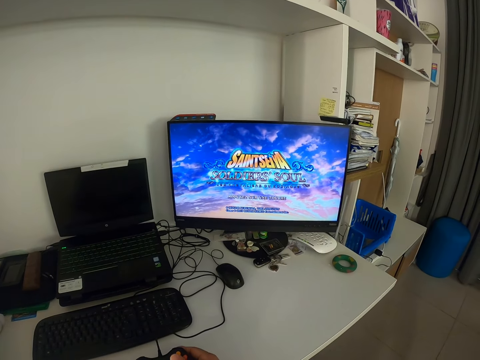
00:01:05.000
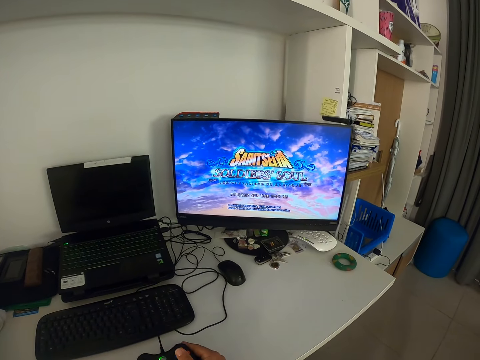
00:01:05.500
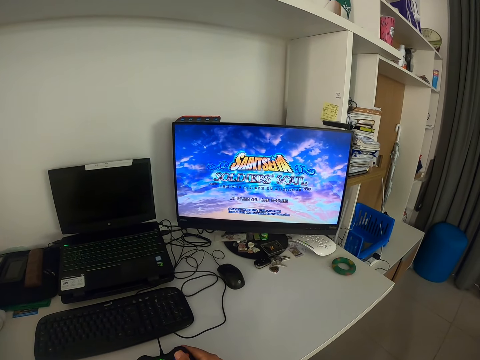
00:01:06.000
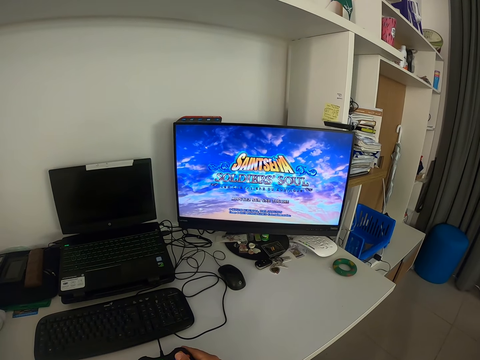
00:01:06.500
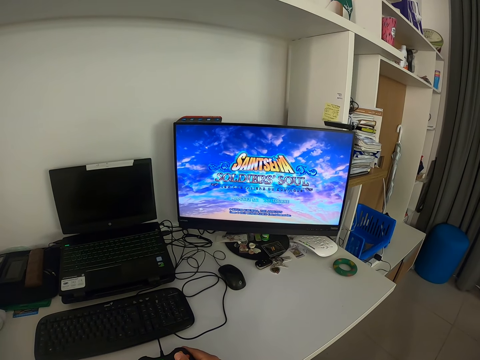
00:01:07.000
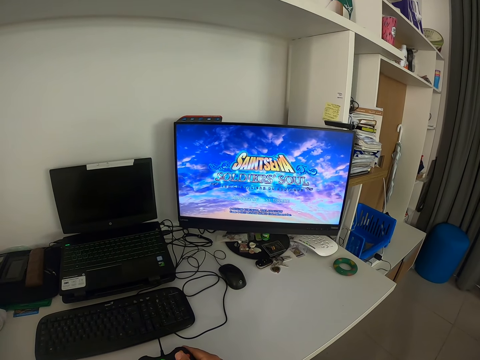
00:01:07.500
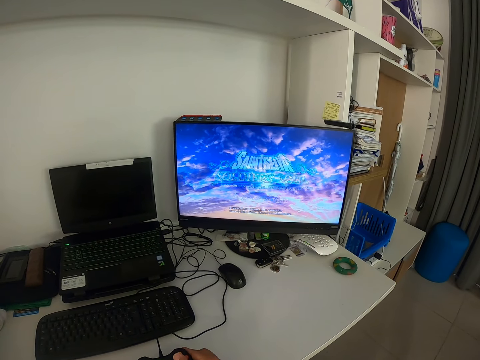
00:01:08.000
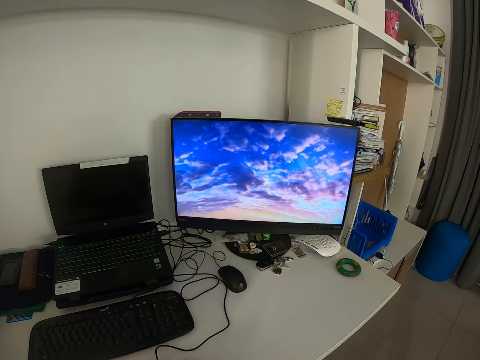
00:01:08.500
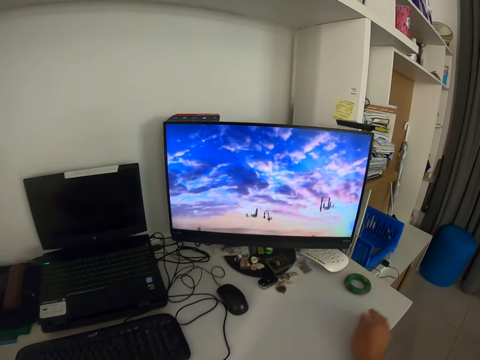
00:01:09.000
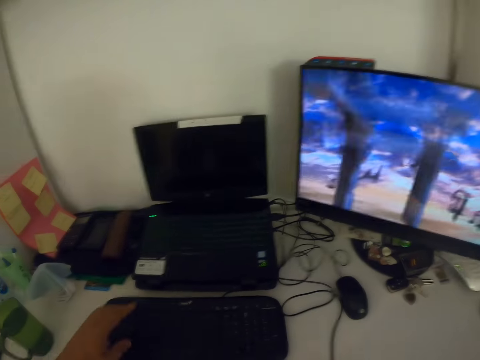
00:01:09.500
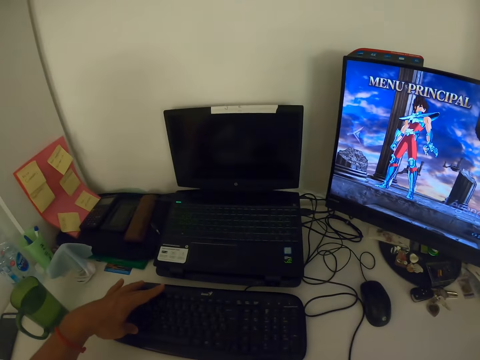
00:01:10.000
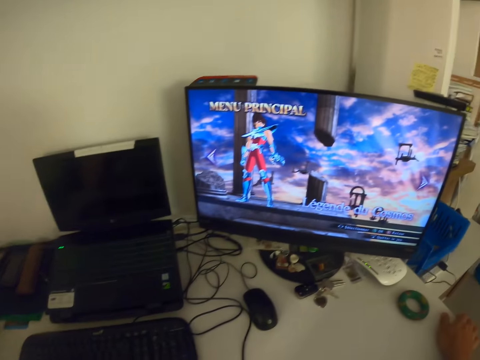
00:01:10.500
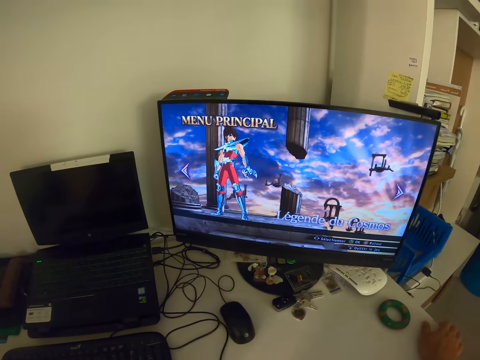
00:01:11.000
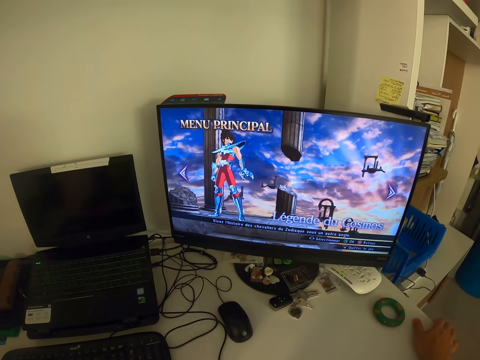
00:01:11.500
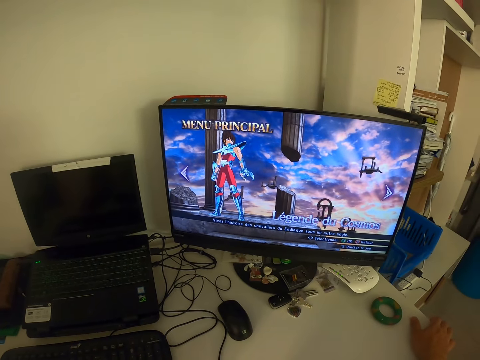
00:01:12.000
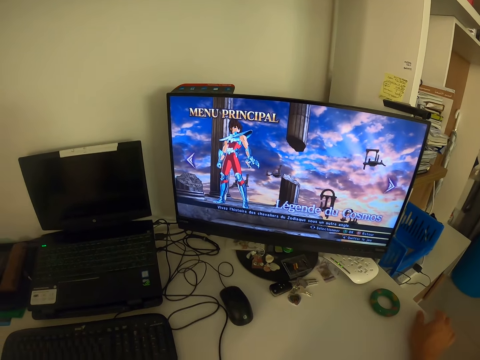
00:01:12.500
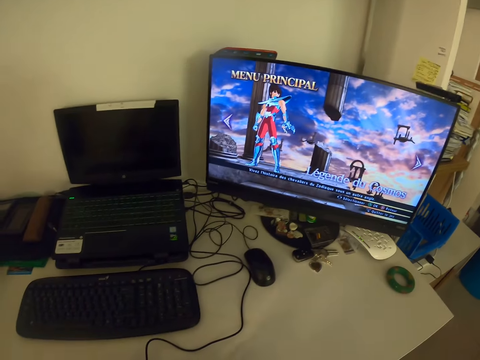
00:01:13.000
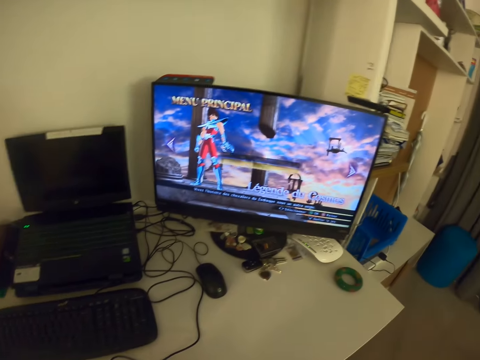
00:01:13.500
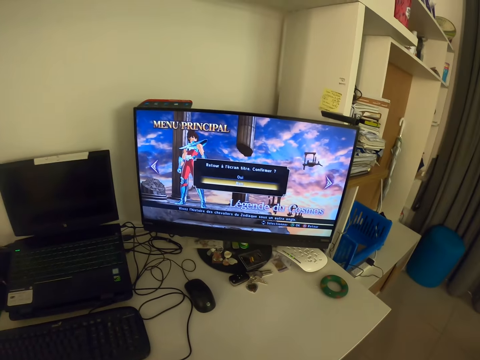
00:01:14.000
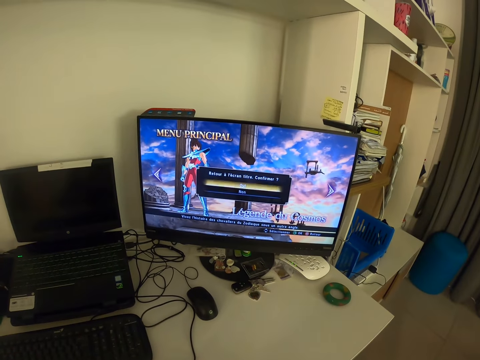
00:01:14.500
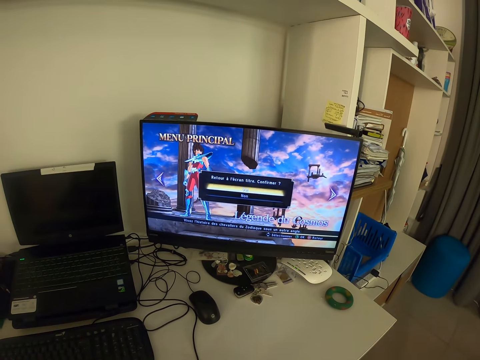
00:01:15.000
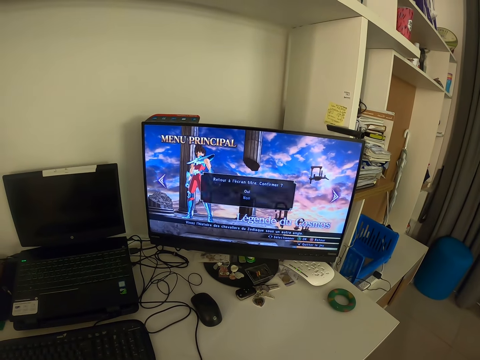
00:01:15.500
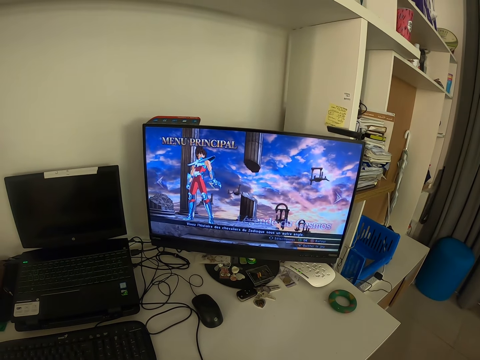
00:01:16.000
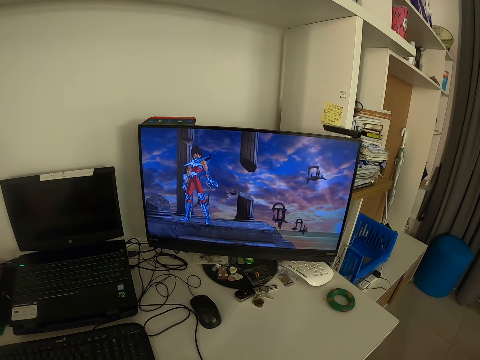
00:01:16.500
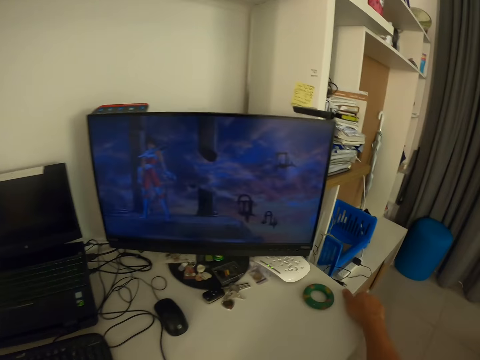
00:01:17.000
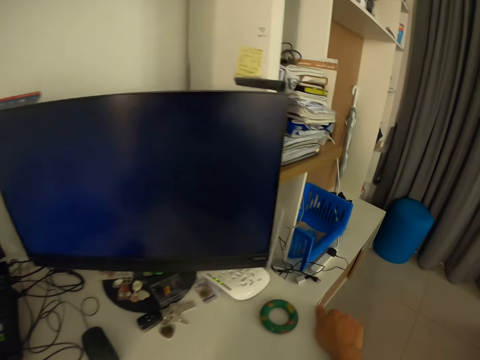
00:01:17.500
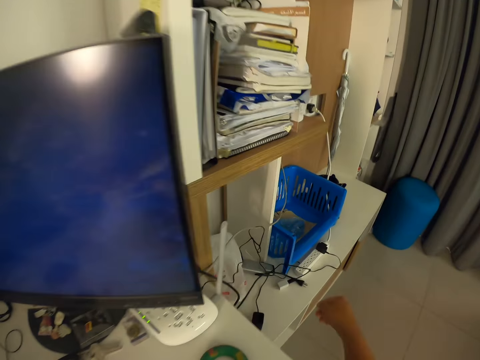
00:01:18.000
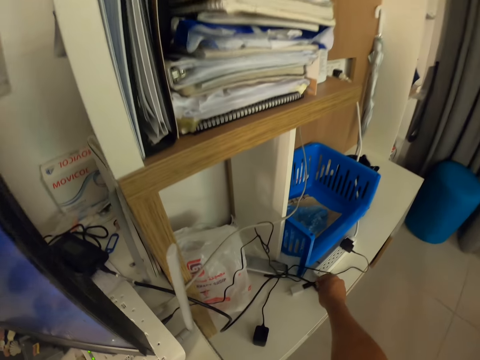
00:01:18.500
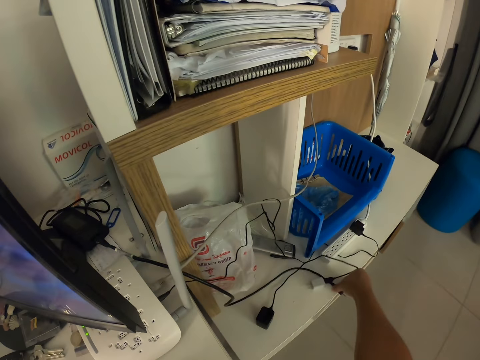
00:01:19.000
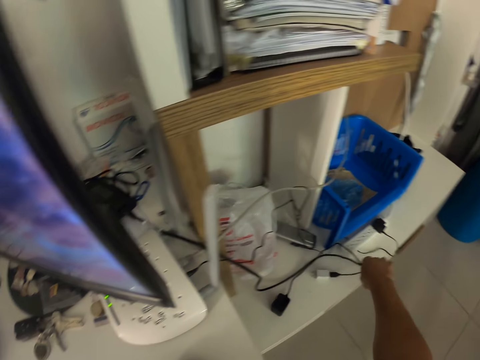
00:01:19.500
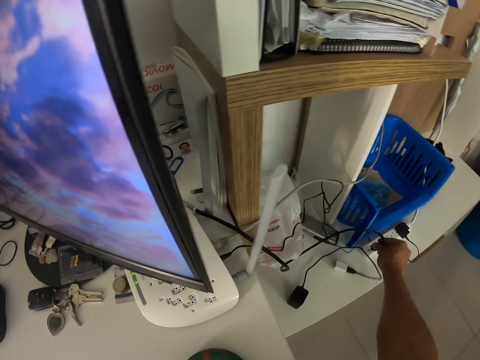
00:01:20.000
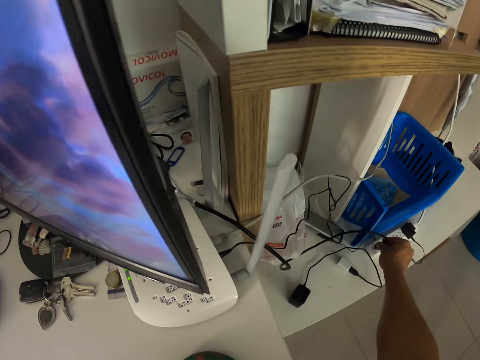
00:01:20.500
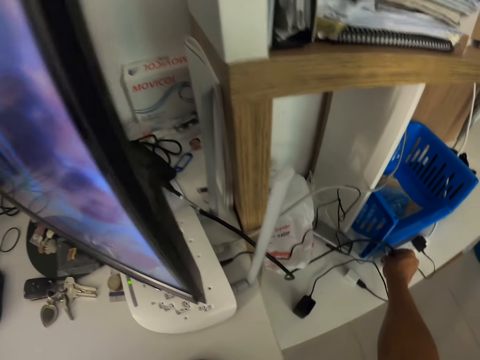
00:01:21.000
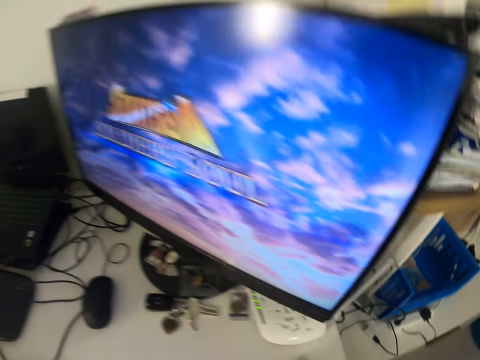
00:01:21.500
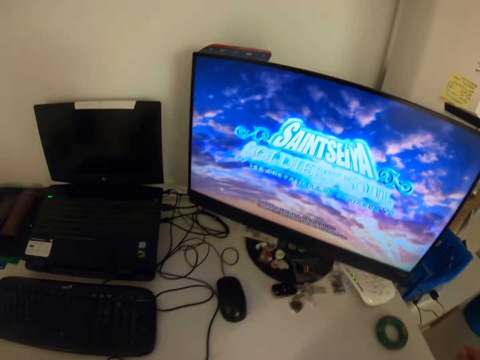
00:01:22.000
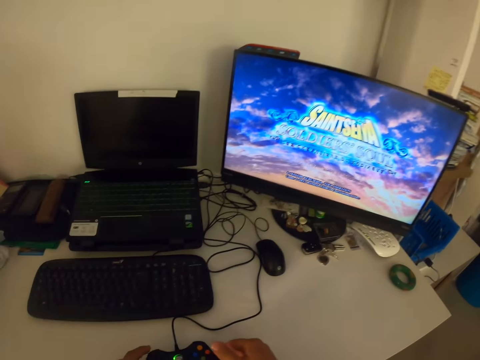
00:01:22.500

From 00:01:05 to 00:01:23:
The camera wearer looks at a monitor. He stretches his right hand. He turns his head to the left. He stretches his left hand. He presses the keyboard with his left hand. He turns his head to the right. He puts his right hand on the tip of the table. He looks at the monitor. He moves his right hand. He looks at the monitor. He holds the table with his right hand. He pulls himself close to the table. He stretches down his right hand. He drags the cable of the desktop. He carries the cable of the desktop. He plugs the desktop cable into an extension box on the ground. He holds a game pad.

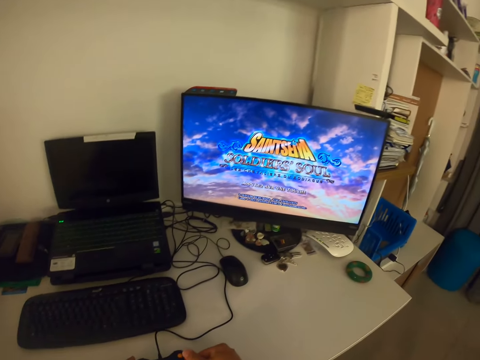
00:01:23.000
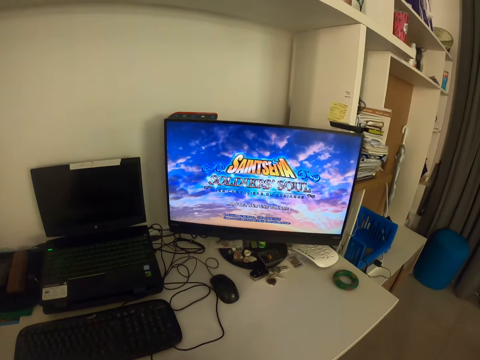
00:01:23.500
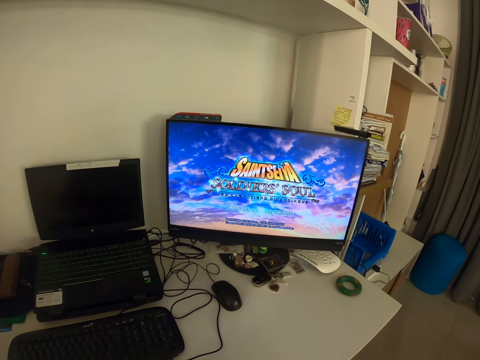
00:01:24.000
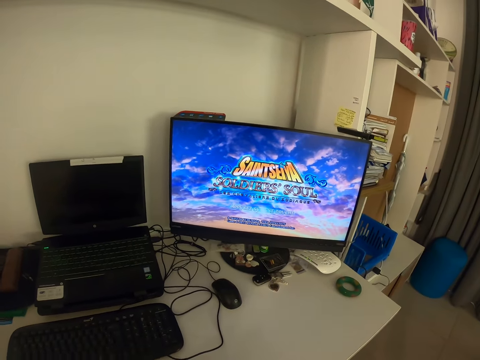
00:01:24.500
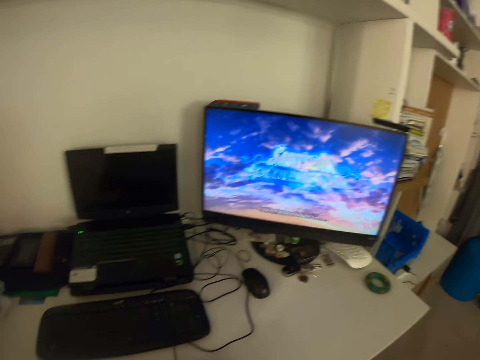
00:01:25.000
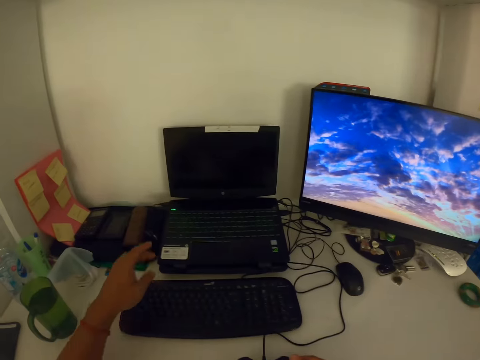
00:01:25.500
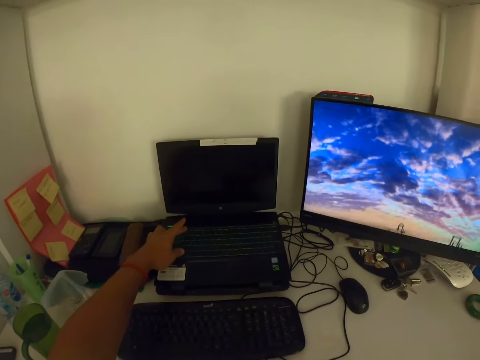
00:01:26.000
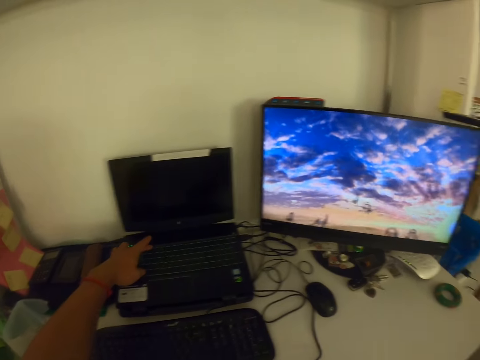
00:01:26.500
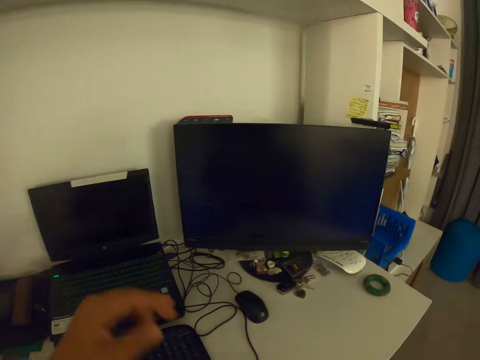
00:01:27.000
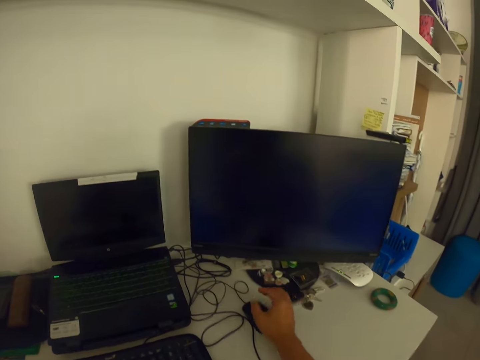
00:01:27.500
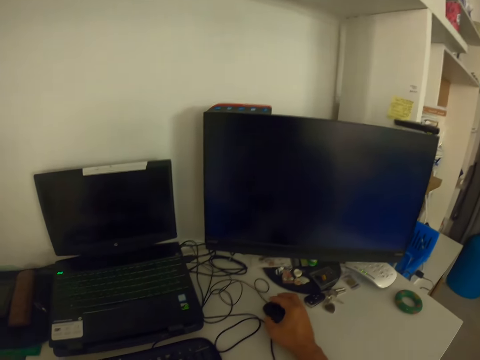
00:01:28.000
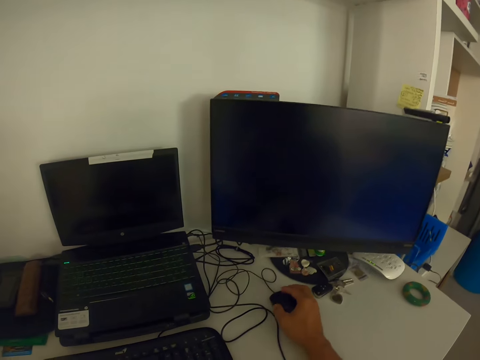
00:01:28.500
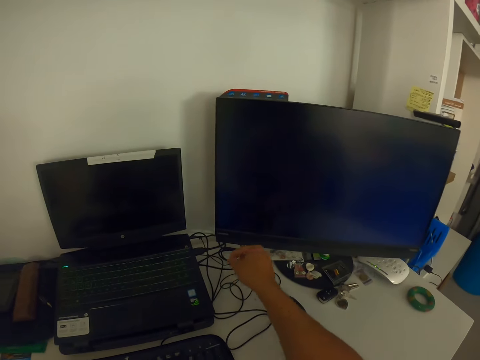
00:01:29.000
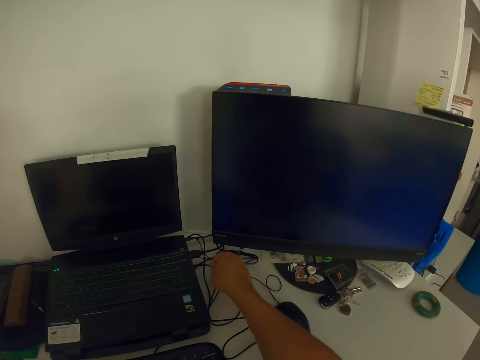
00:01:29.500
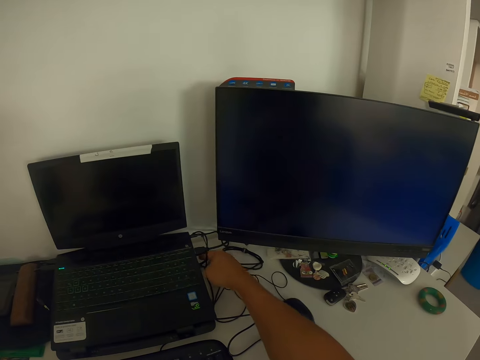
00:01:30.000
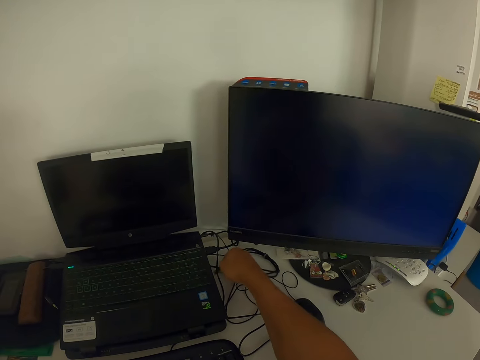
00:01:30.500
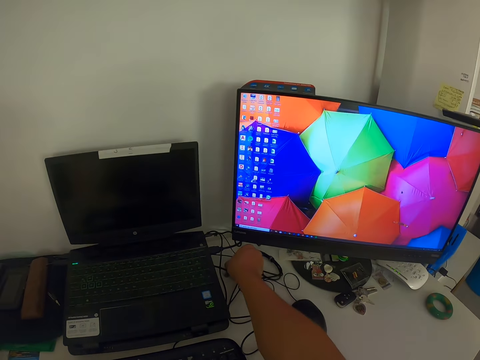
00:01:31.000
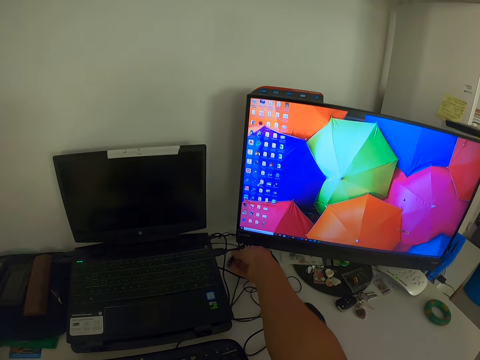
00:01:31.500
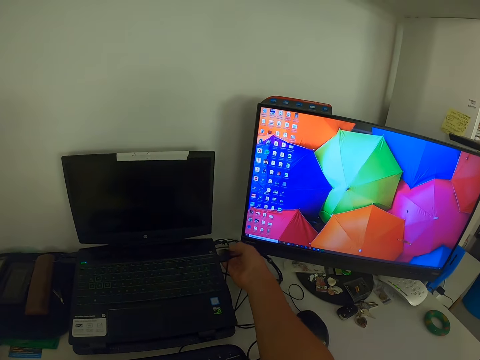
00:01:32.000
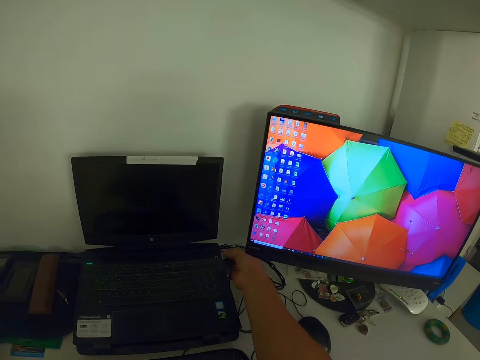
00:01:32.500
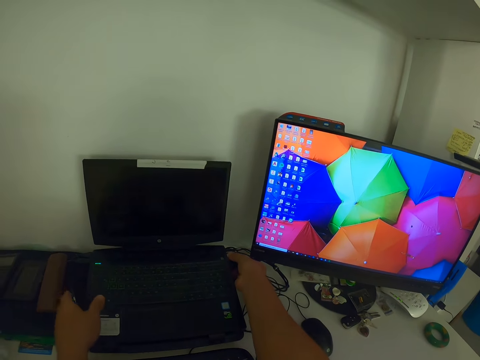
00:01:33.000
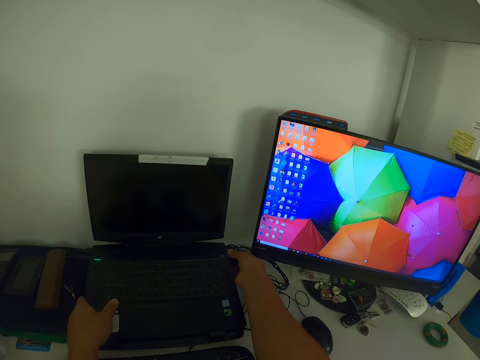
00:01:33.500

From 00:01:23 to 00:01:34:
The camera wearer holds the game console with both hands. He looks at a monitor. He stretches his left hand. He presses the PC keyboard. He takes his hand off the PC keyboard. He holds the mouse with his right hand. He plugs a cable into a laptop. He holds the mouse cable. He holds the laptop.
